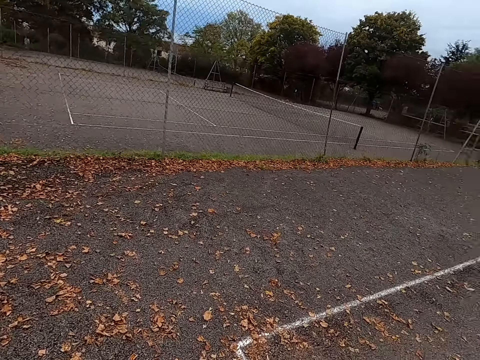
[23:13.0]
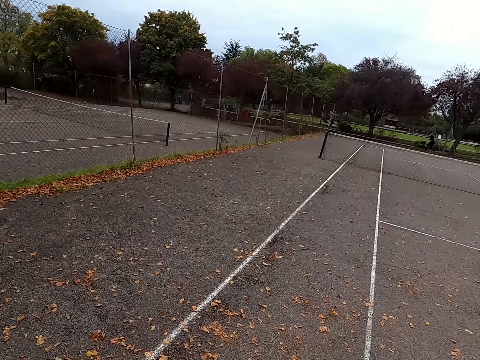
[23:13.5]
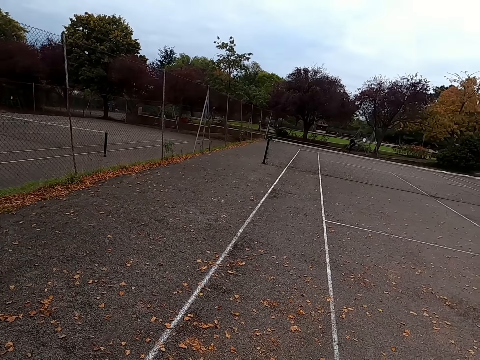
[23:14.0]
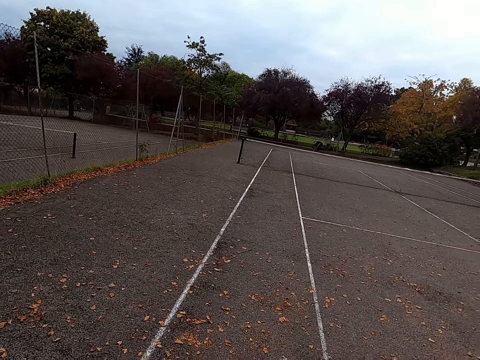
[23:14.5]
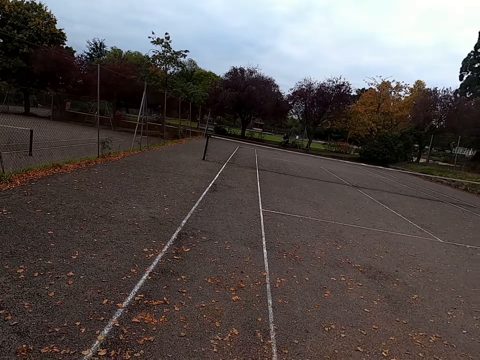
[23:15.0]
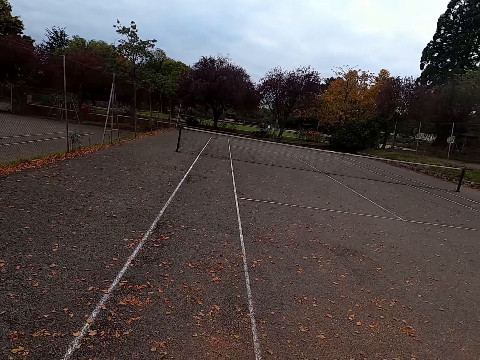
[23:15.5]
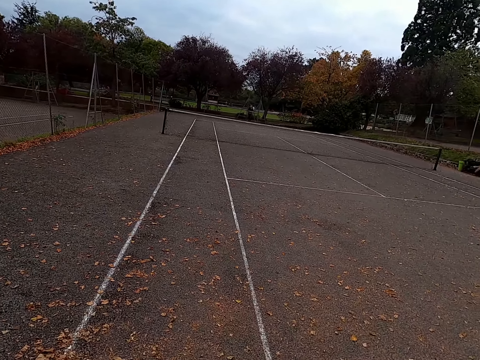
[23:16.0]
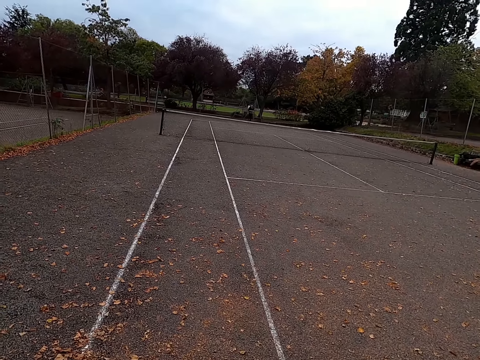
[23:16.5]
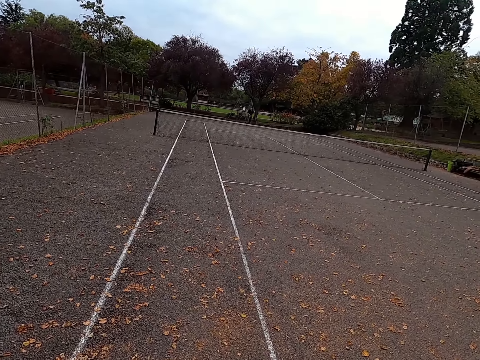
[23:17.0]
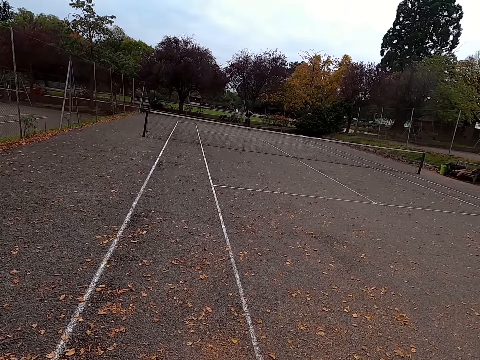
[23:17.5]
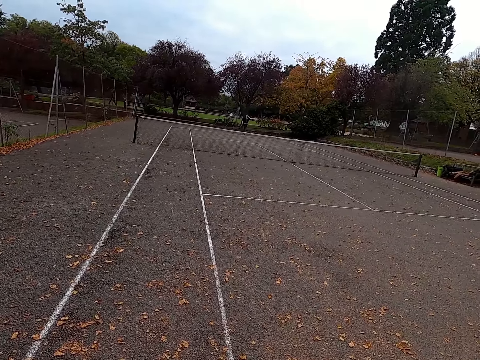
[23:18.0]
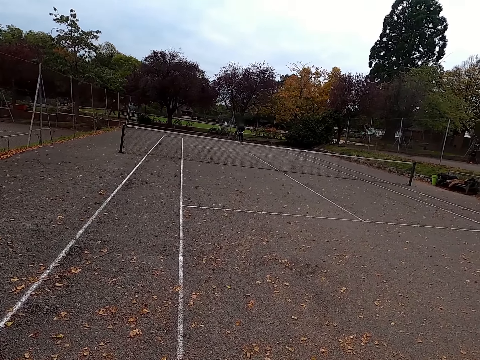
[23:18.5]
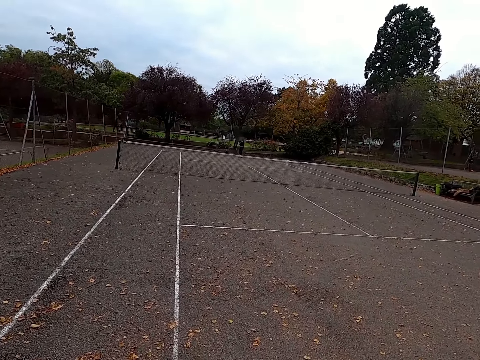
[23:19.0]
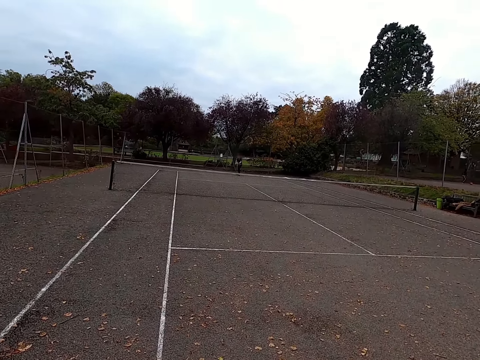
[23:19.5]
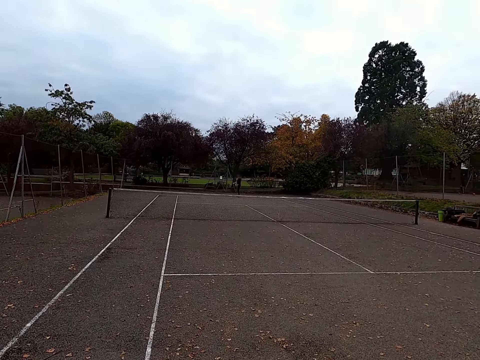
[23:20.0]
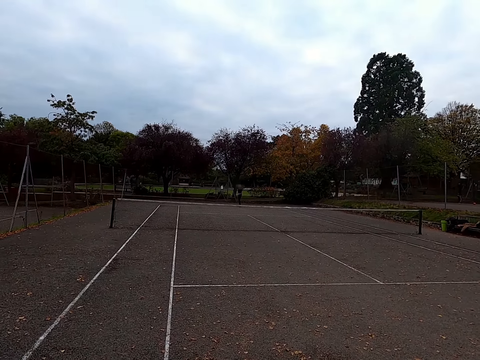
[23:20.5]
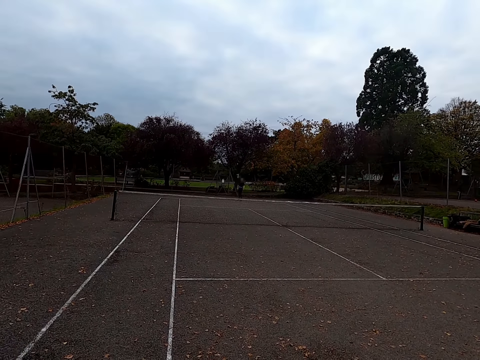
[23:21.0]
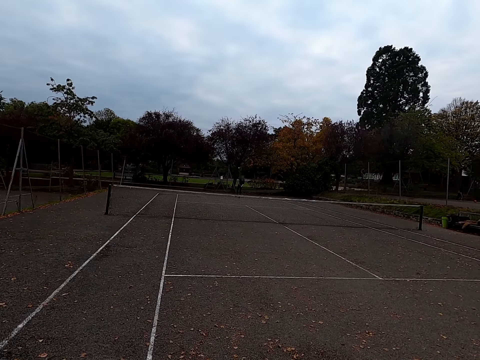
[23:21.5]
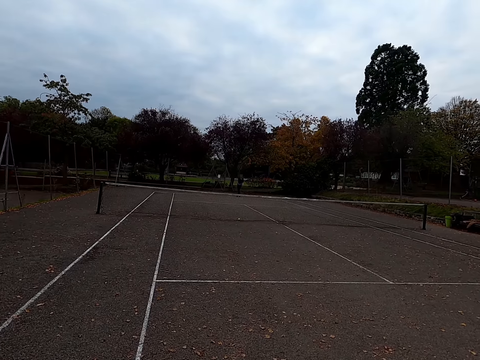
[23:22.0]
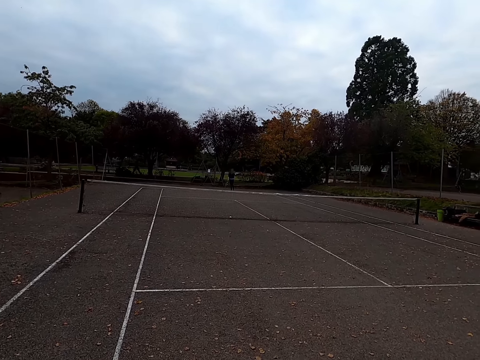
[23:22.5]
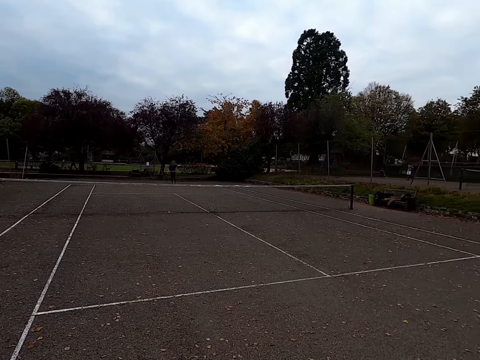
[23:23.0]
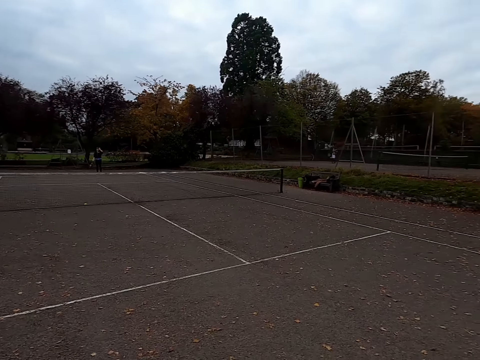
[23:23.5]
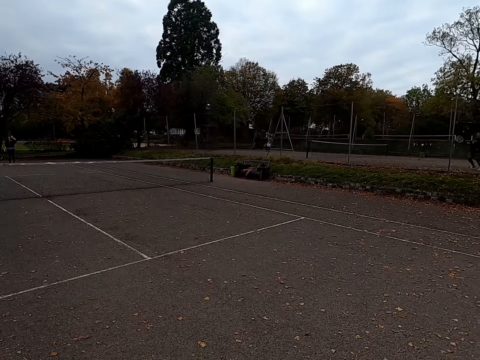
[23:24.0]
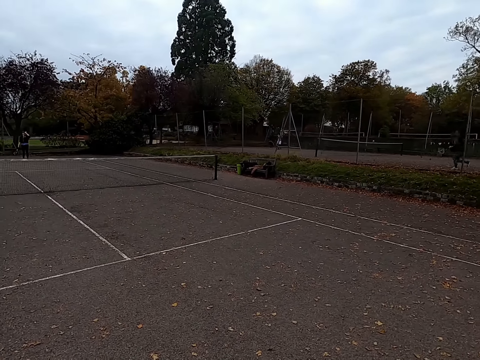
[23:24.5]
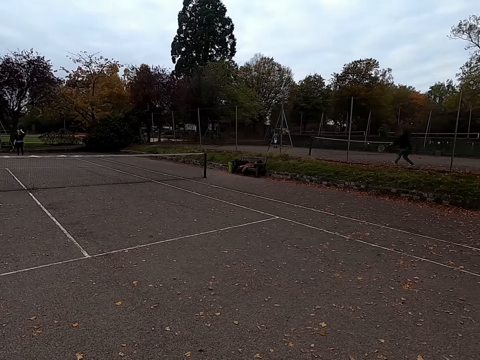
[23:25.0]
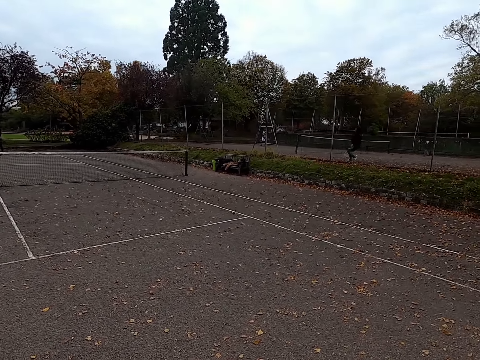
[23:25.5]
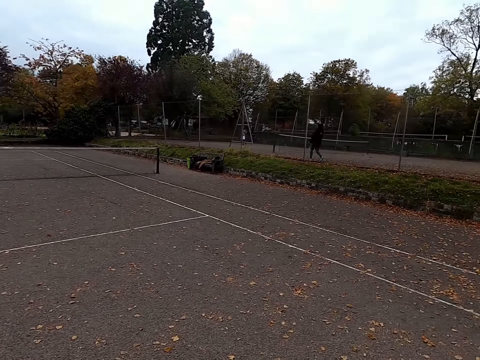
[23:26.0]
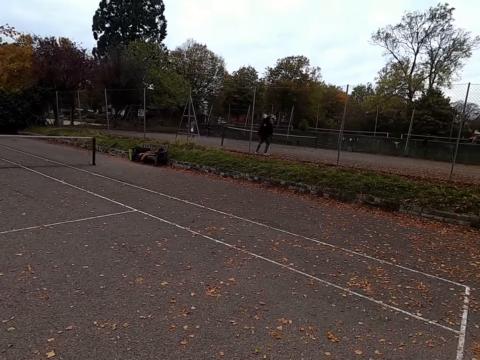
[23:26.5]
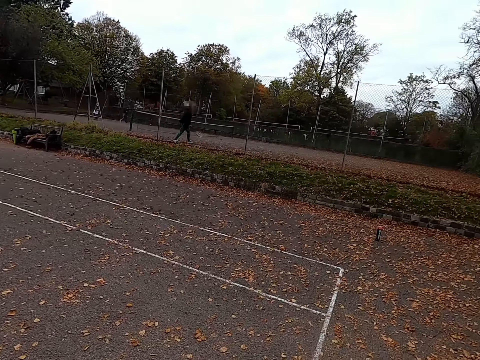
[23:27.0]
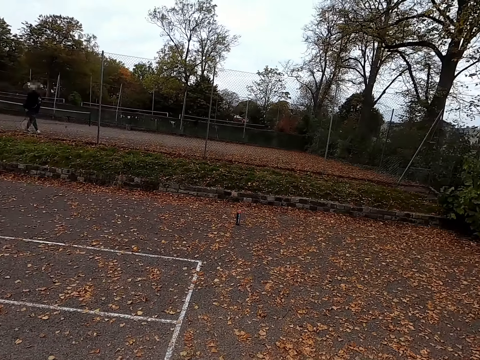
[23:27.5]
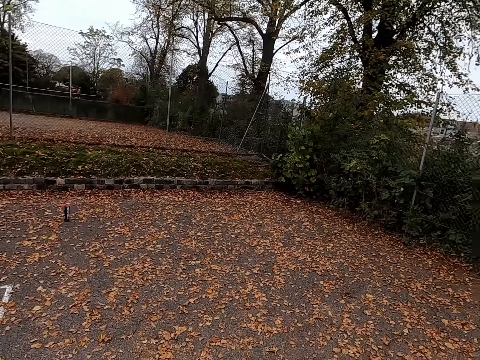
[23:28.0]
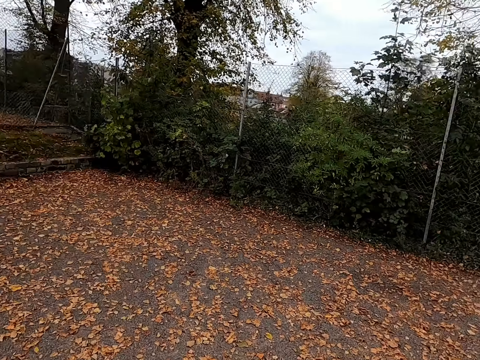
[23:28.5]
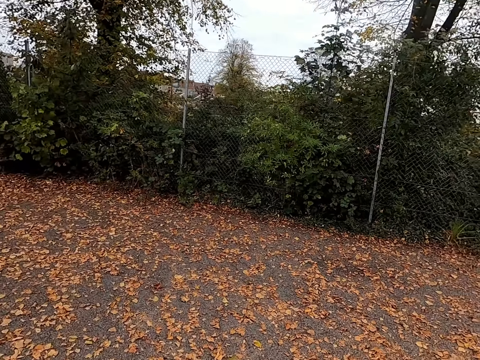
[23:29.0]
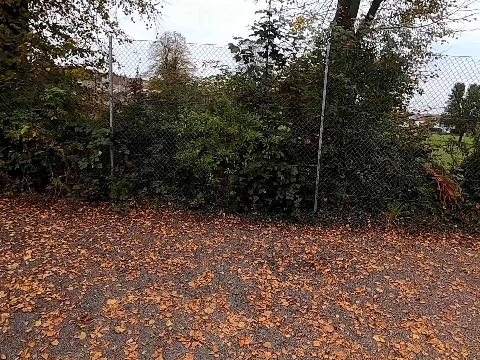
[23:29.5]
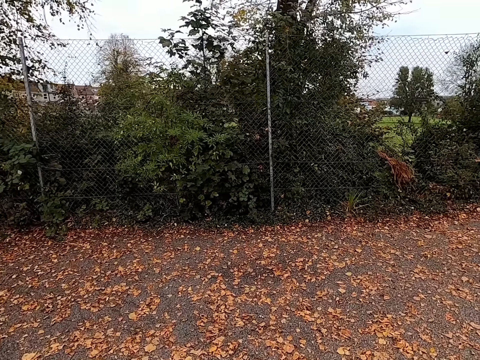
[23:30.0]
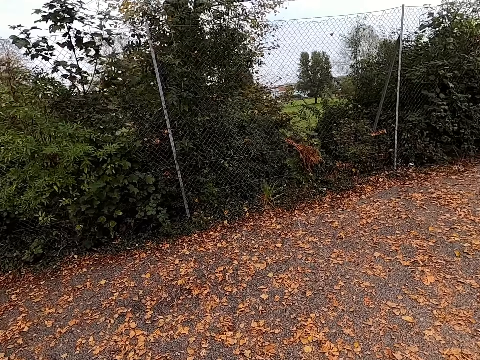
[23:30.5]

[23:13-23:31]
A woman walks around the tennis court, throws the tennis ball up, and hits the tennis ball with a racquet. The camera wearer walks around the tennis court. A man runs across. The camera wearer walks around.

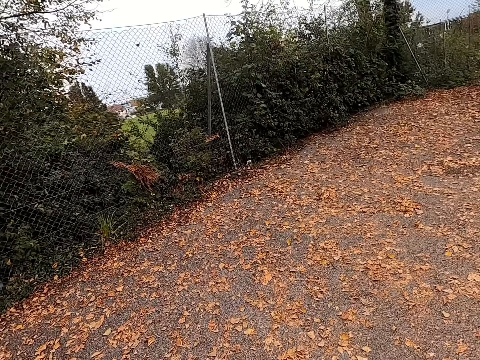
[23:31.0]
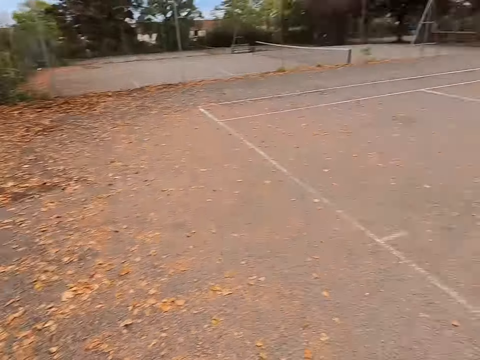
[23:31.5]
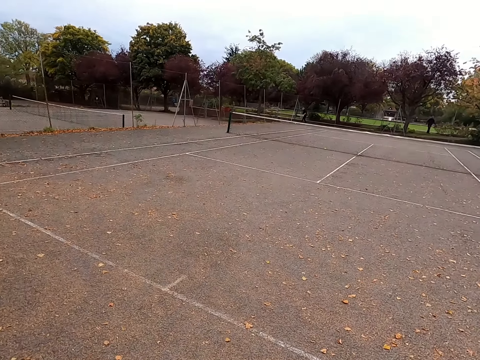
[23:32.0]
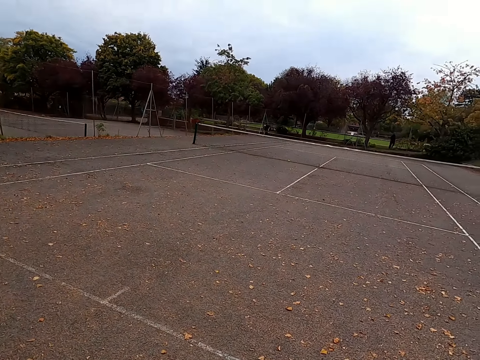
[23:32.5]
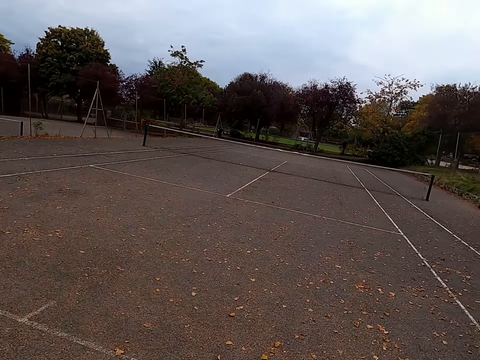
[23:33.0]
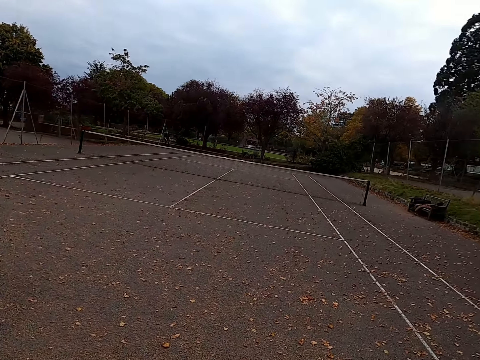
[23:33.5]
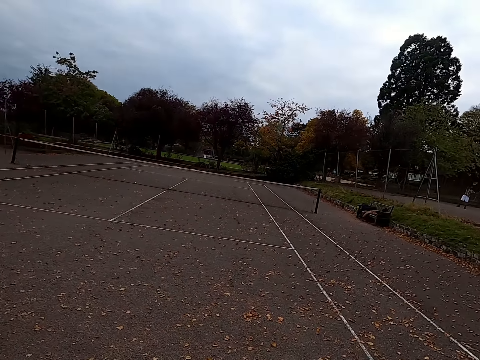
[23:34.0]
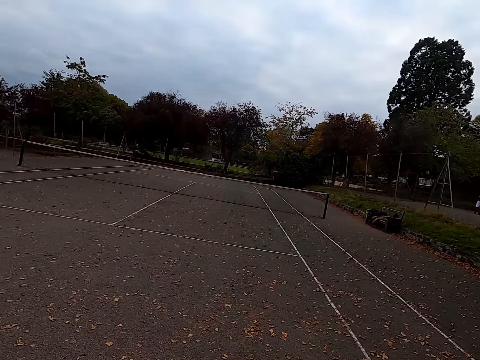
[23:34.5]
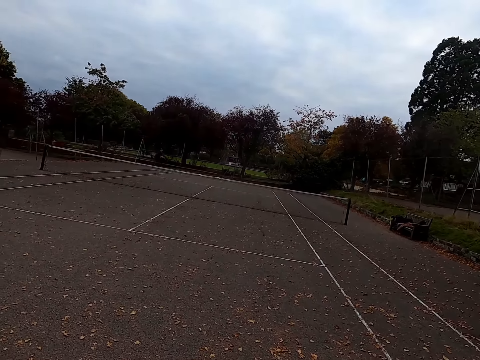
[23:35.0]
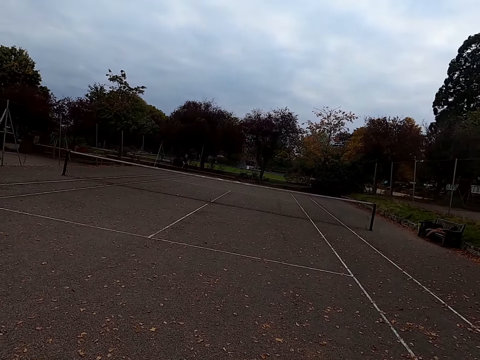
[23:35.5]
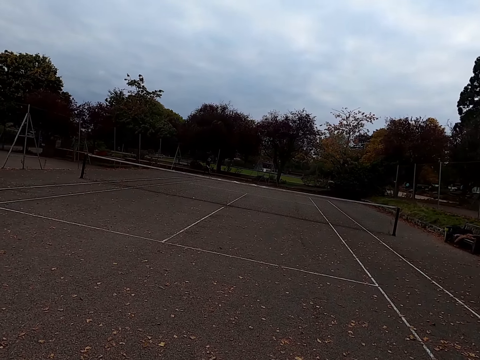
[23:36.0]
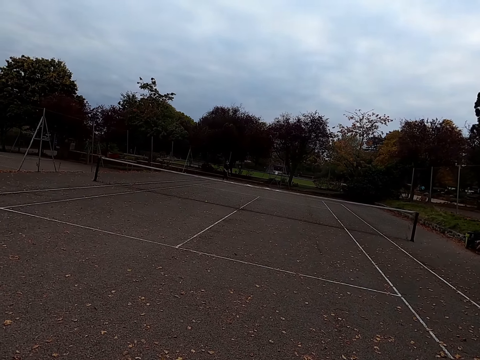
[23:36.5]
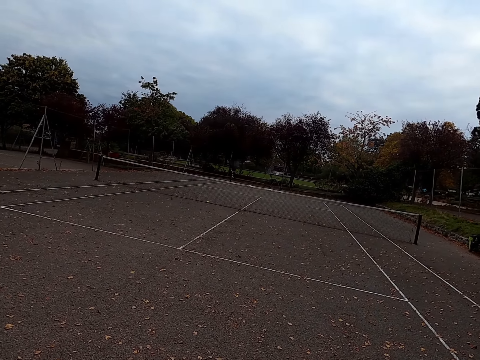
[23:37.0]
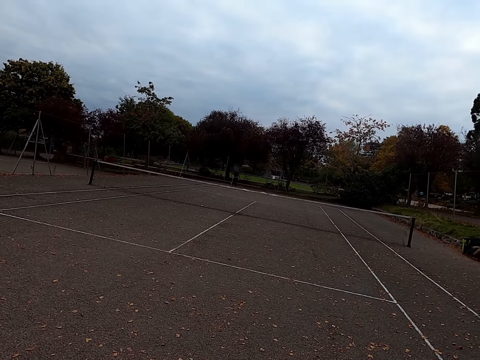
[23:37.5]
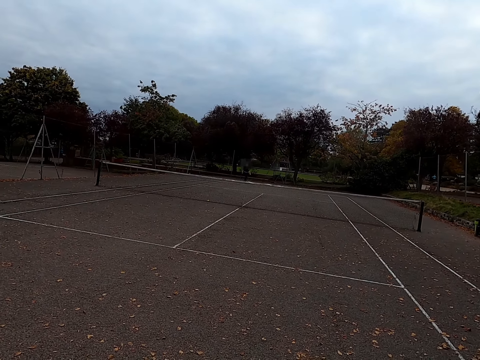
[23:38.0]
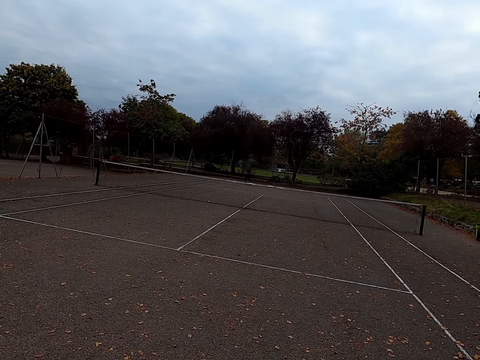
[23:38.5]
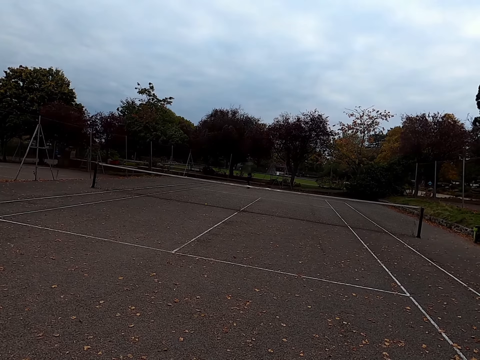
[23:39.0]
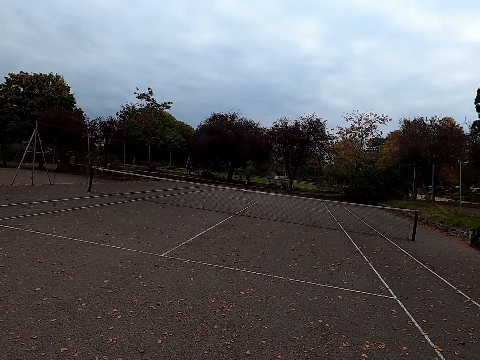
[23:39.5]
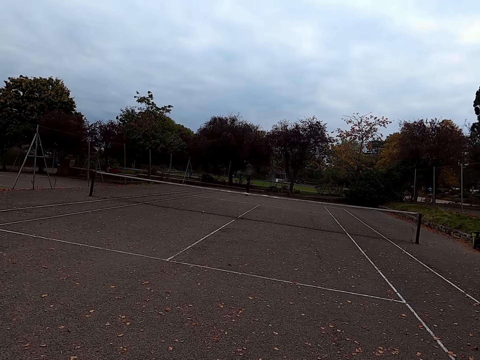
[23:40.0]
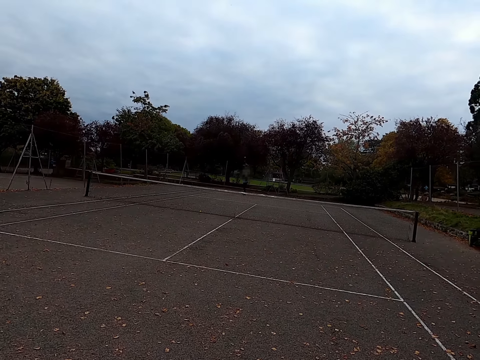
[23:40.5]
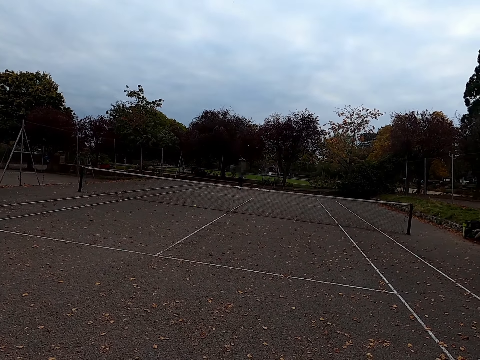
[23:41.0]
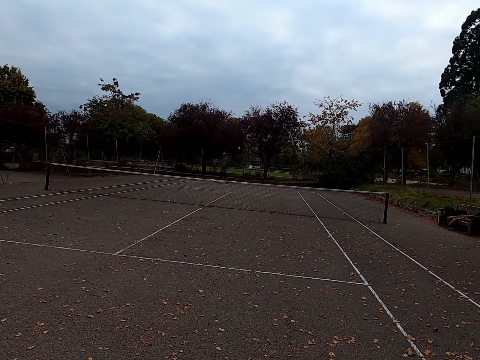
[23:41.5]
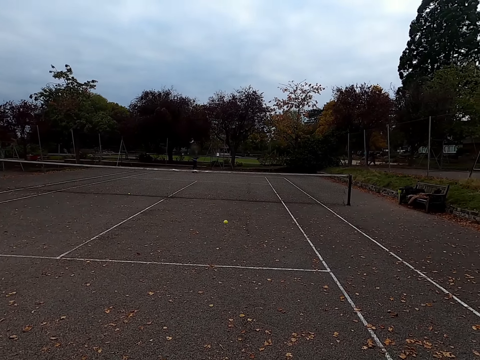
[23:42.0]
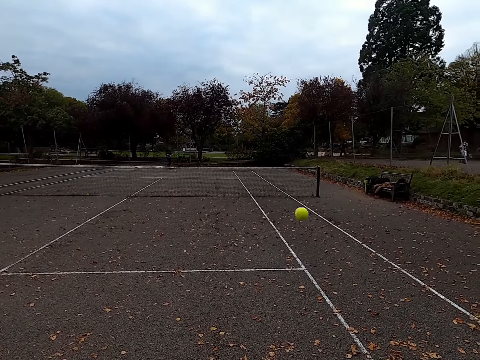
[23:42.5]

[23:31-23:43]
A woman walks around the tennis court, throws the tennis ball up, and hits the tennis ball with a racquet.
